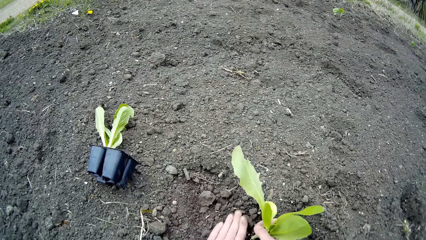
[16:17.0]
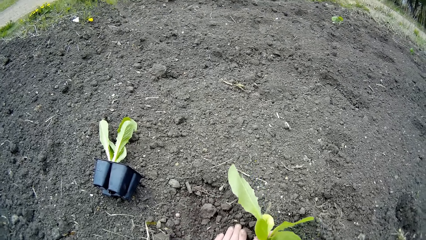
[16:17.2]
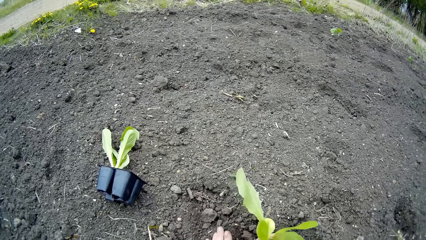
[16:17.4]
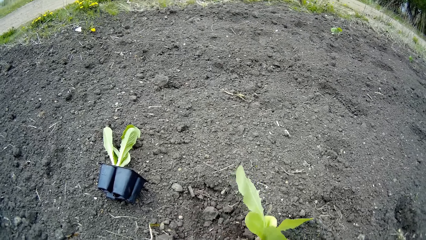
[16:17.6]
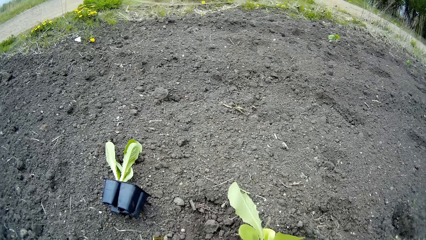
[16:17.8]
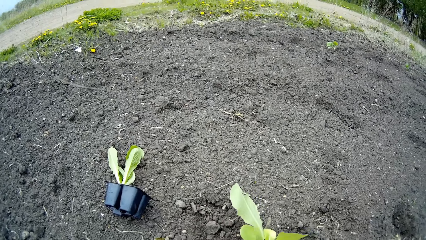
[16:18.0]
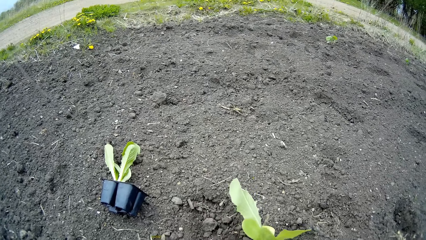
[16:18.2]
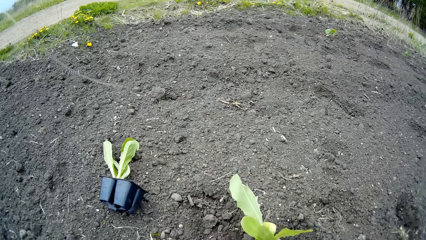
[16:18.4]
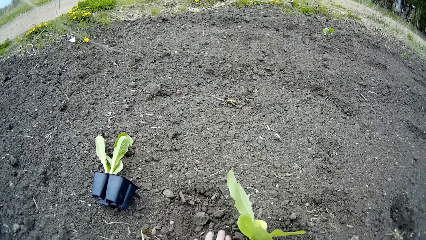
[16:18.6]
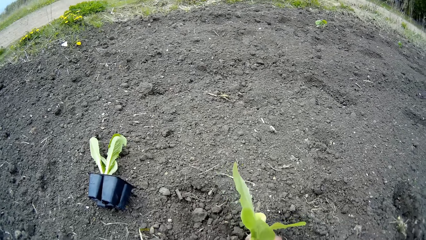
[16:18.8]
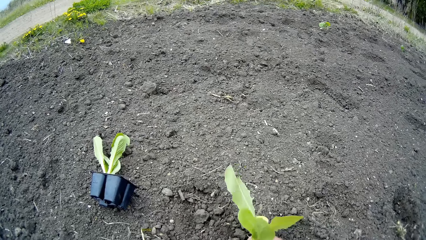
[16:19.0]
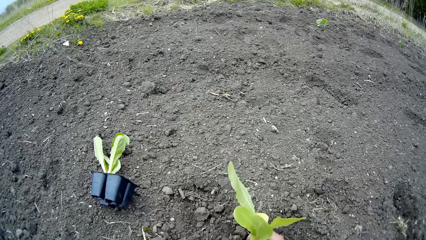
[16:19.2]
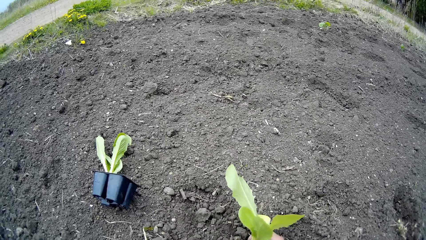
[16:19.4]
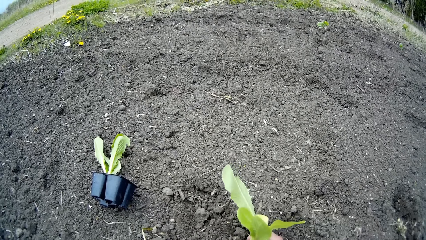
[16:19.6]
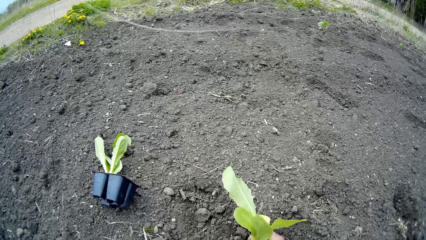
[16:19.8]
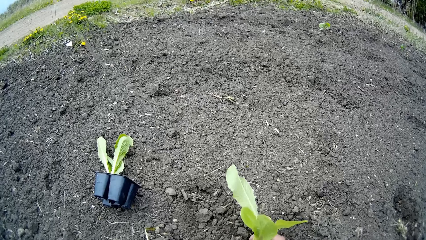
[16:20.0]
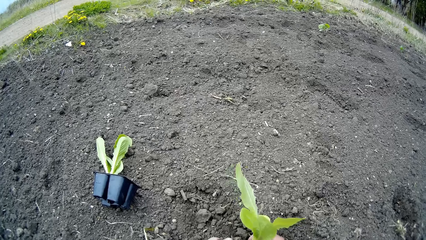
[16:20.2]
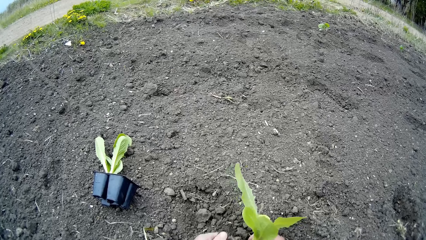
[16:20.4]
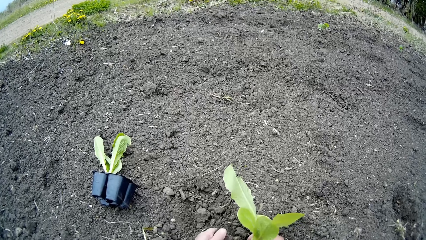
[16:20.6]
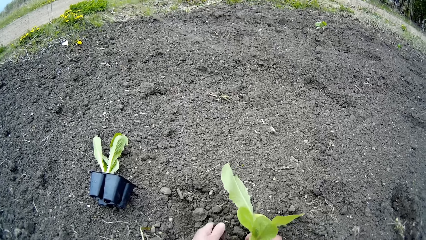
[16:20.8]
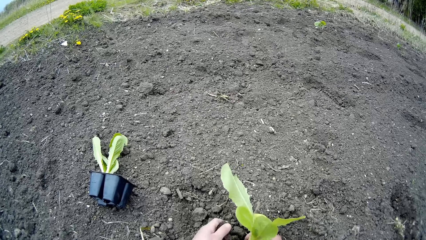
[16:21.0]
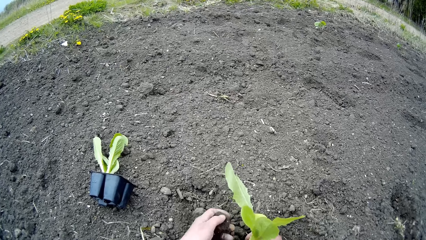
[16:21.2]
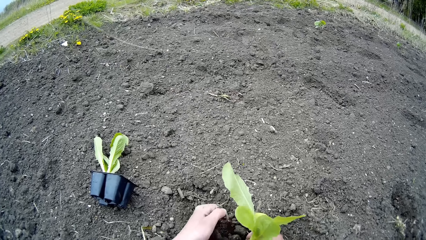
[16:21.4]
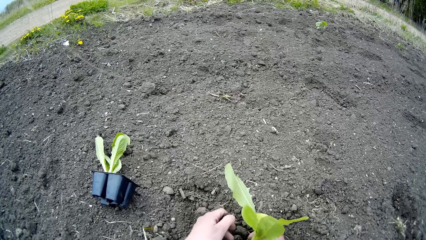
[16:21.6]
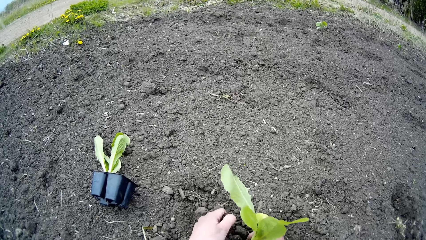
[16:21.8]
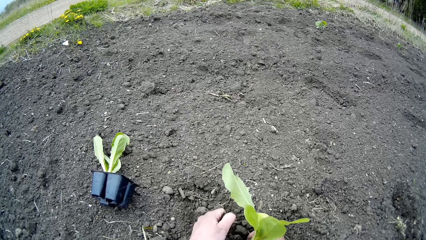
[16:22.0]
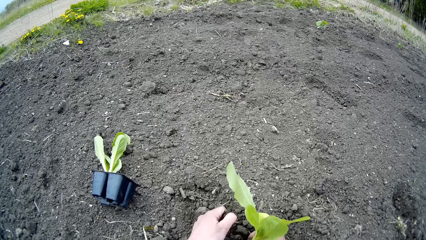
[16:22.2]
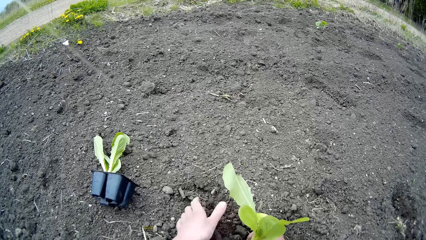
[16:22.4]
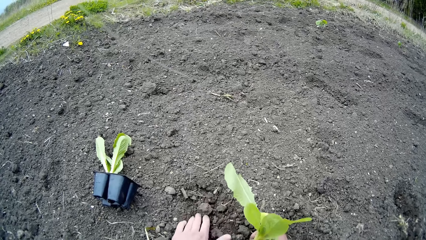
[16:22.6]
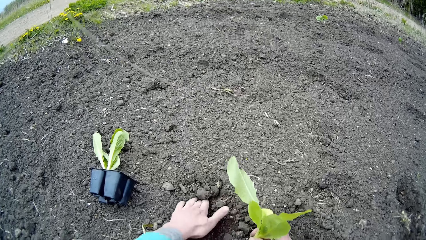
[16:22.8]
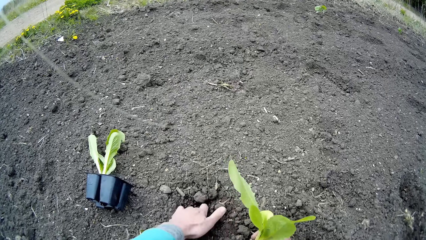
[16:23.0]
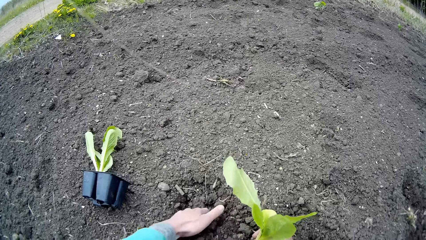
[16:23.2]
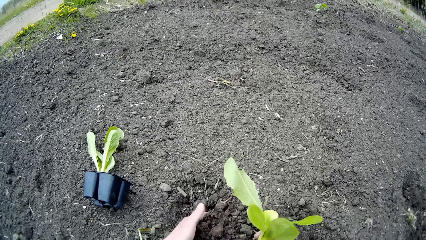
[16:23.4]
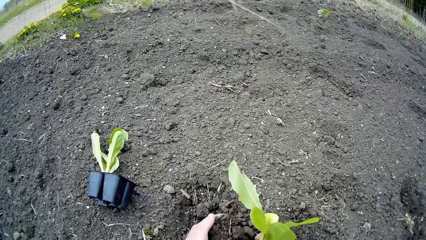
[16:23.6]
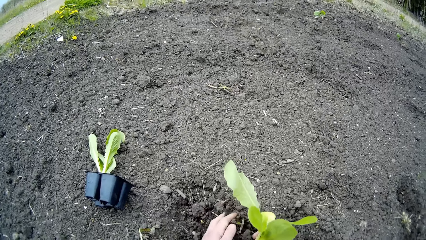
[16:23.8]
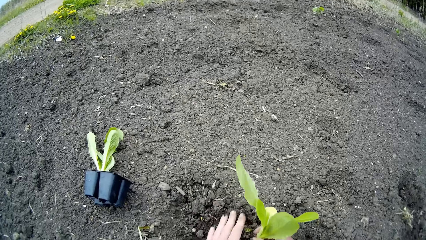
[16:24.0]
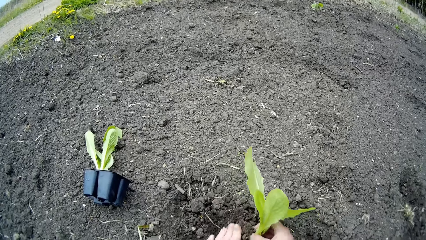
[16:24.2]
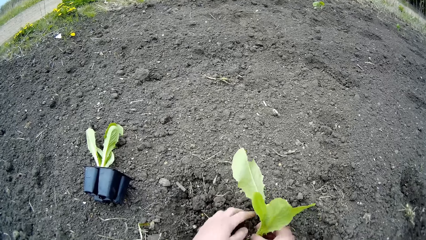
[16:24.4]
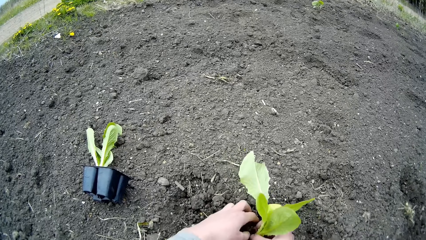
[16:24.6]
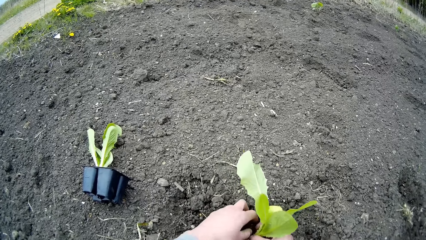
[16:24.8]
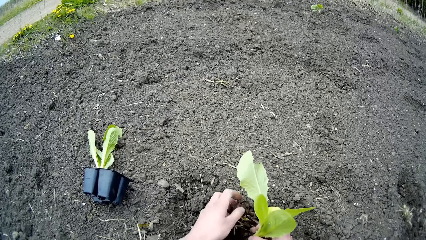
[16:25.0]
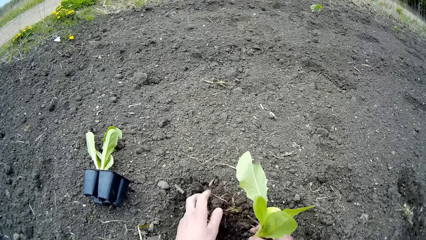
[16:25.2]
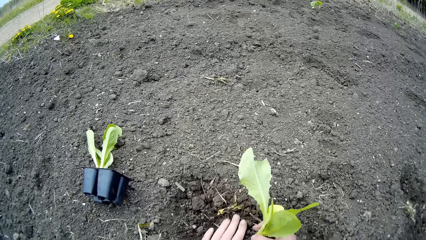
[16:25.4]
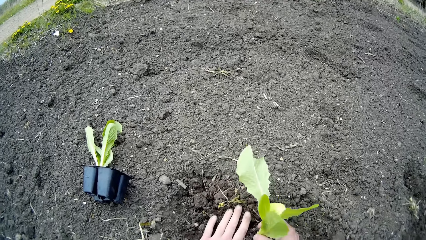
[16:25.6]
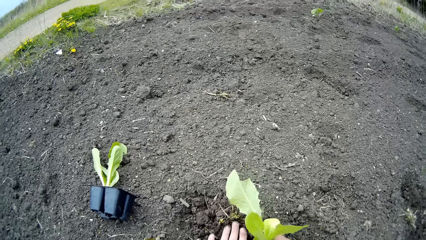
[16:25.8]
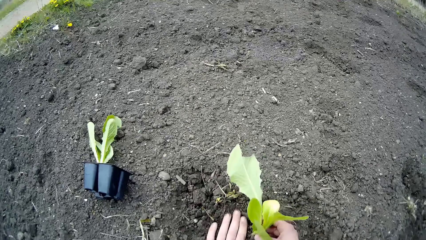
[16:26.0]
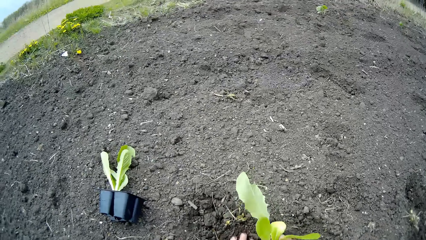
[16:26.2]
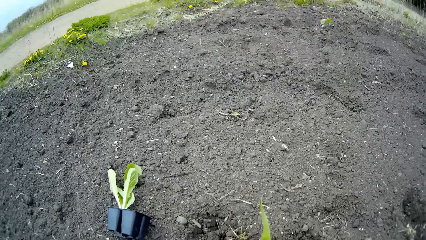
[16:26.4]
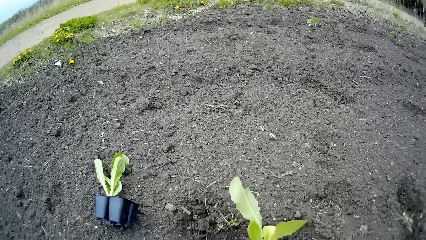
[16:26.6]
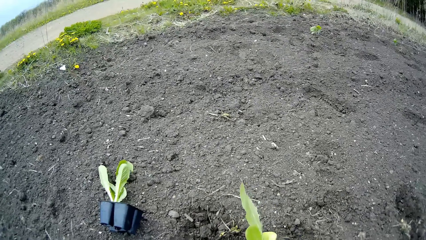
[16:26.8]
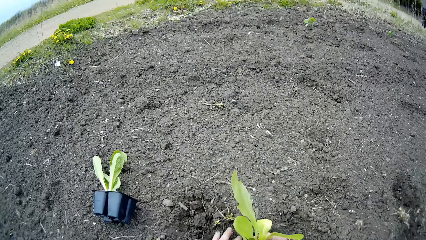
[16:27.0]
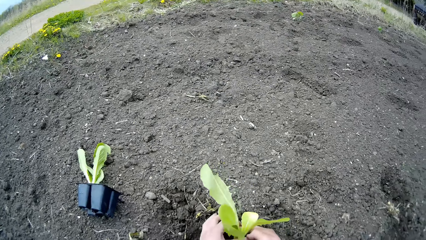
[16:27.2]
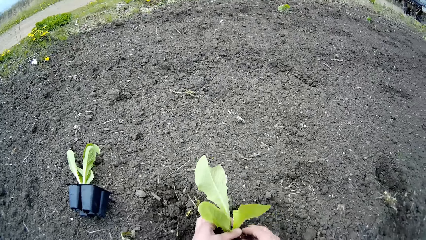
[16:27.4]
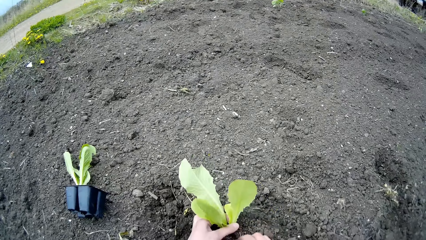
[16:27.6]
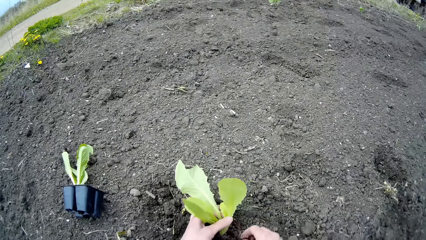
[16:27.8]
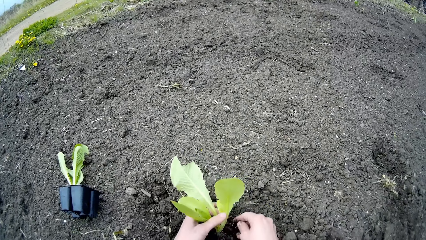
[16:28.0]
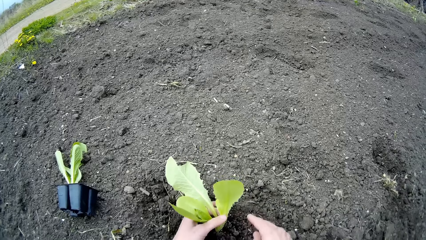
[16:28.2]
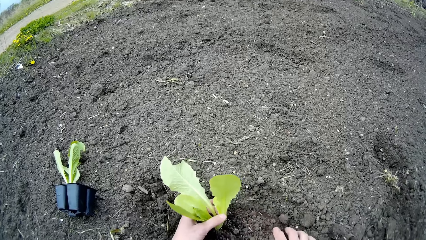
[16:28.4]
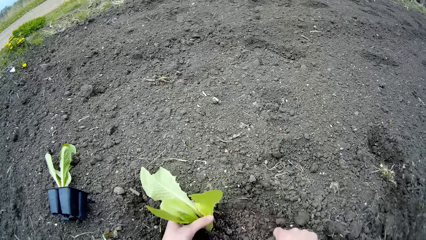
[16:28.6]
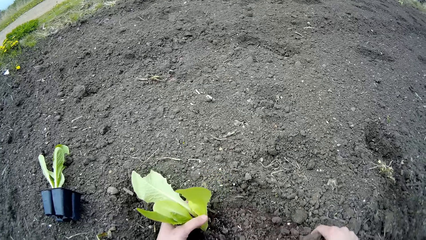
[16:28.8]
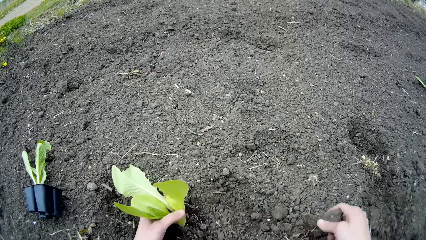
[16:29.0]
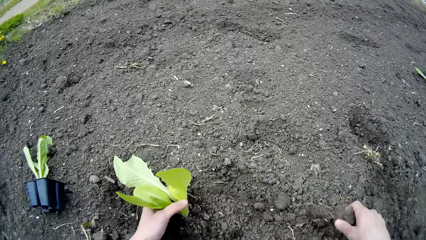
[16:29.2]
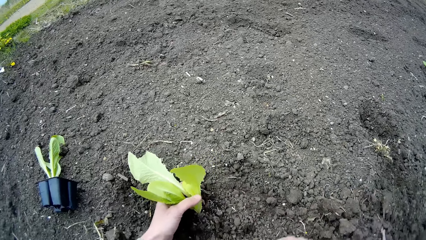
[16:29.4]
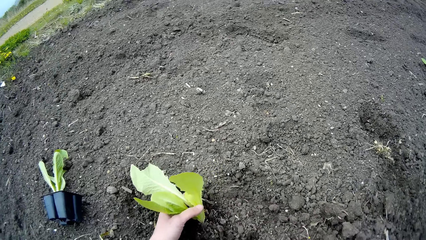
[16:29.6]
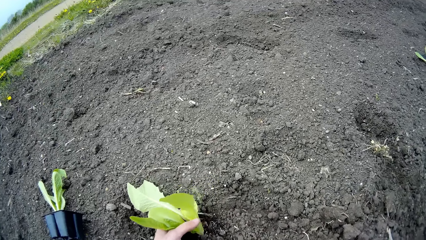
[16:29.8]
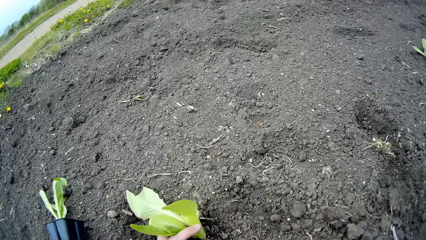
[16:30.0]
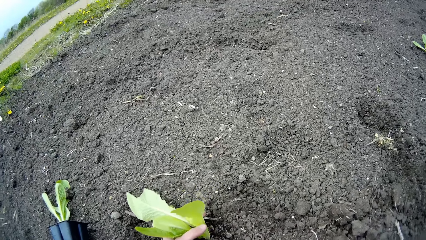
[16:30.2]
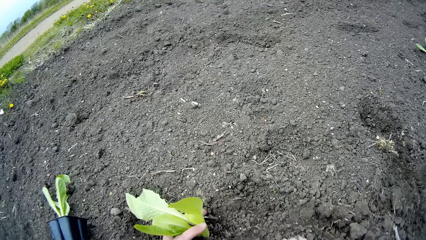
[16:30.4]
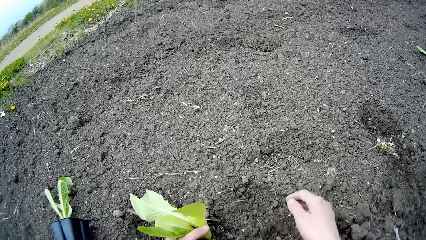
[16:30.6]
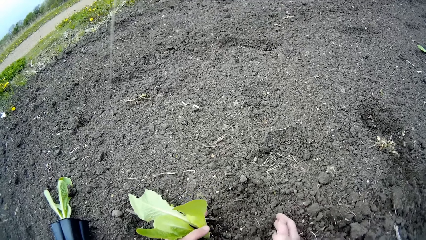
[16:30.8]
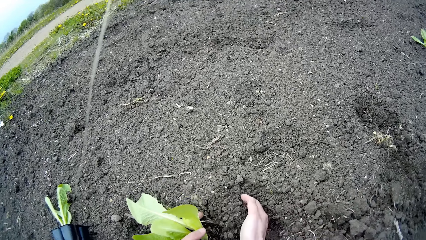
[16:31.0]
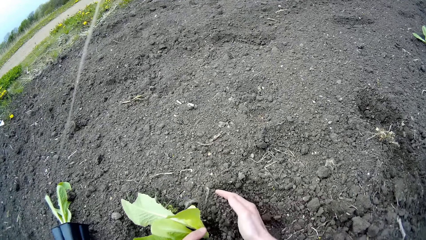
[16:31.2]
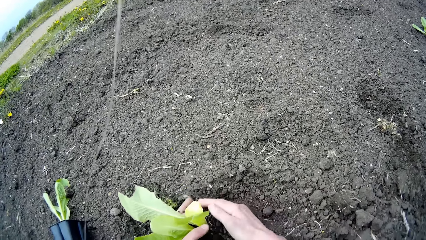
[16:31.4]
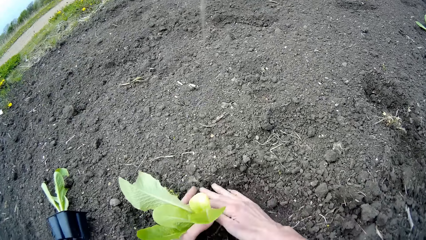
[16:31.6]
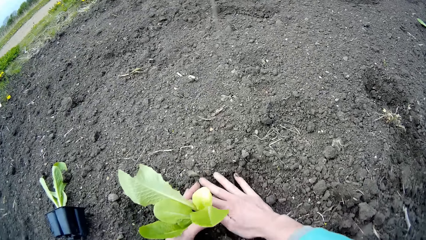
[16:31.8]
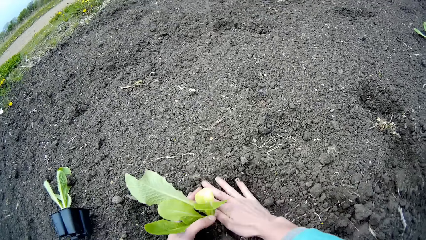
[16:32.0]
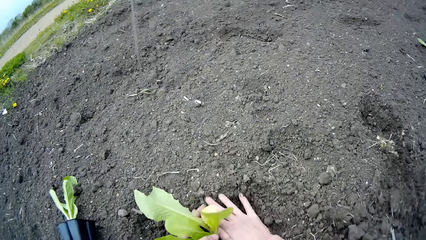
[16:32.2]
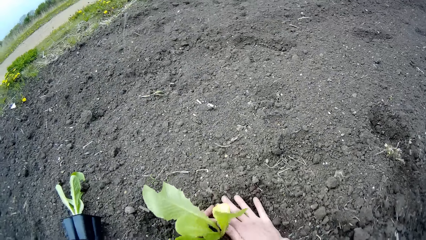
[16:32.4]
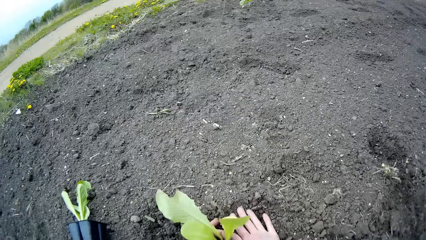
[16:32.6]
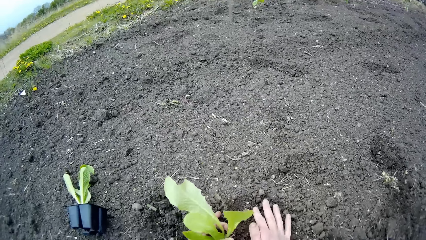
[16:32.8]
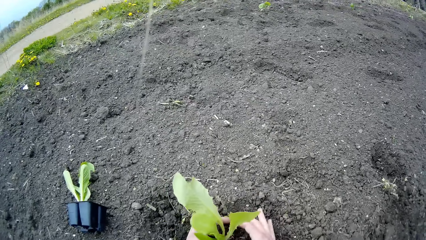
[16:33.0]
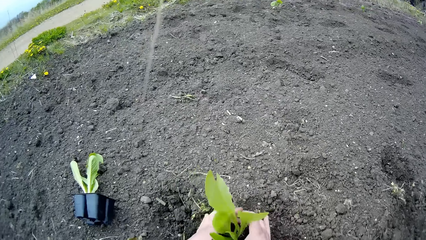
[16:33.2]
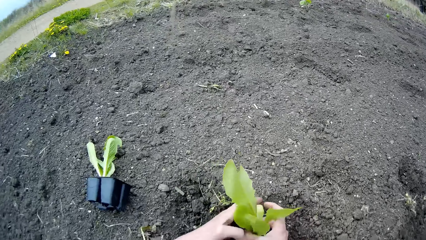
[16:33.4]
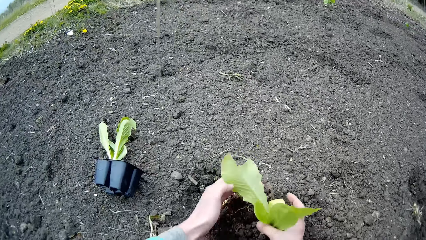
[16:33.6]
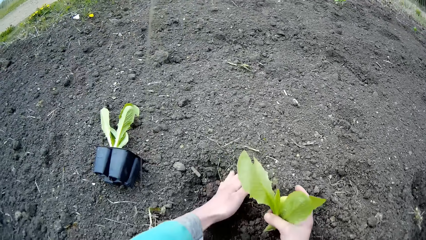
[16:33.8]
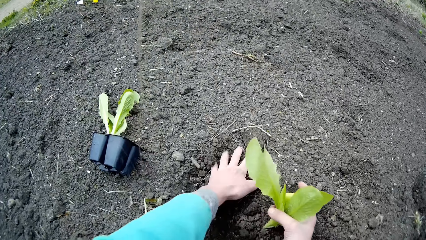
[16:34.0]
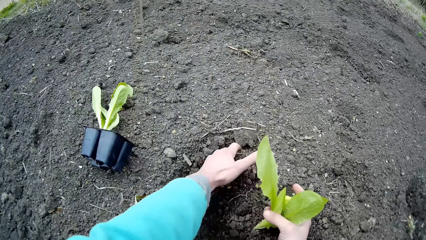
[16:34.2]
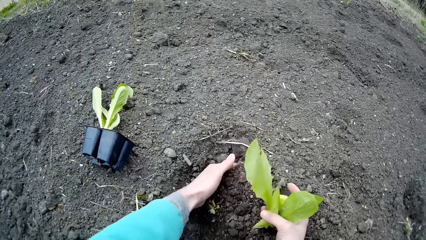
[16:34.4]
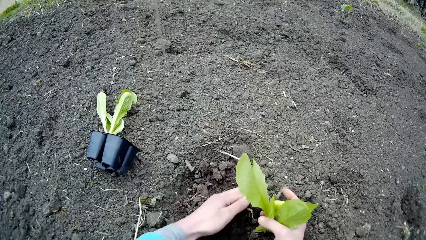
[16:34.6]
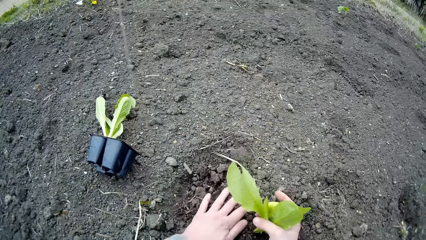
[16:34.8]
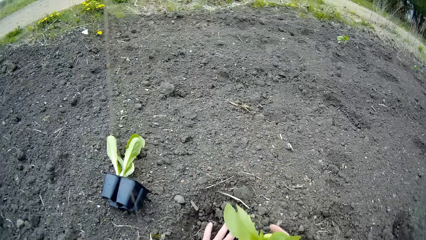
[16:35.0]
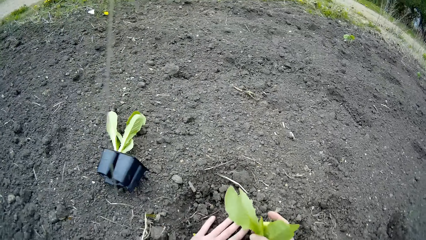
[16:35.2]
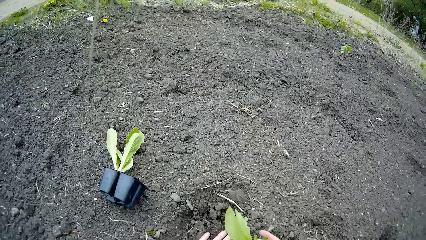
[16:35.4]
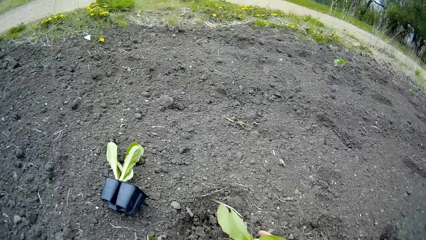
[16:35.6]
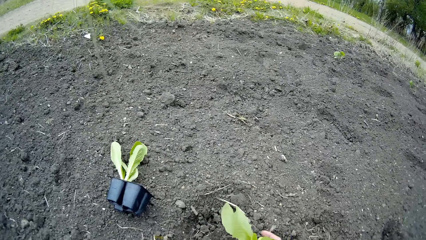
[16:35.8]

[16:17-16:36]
The camera wearer holds the plant with his left hand. He adds soil to the plant with his right hand. He holds the plant with his right hand. He adds soil to the plant with his left hand.
